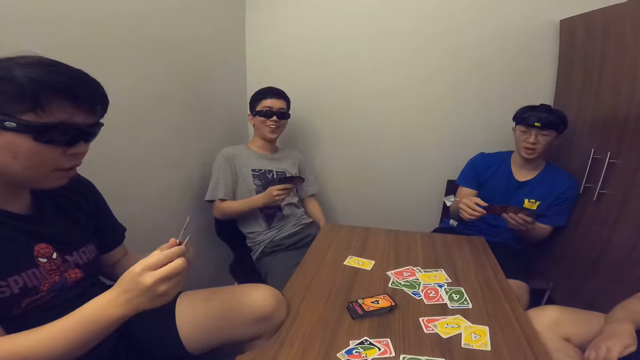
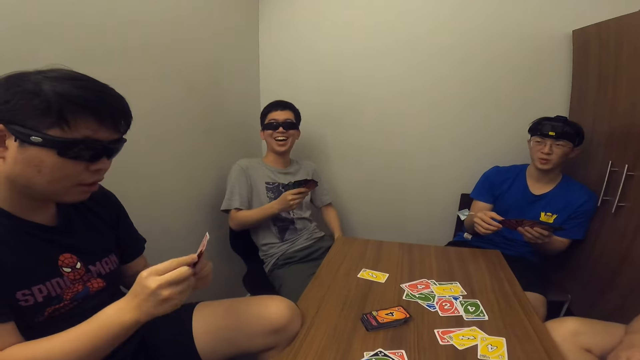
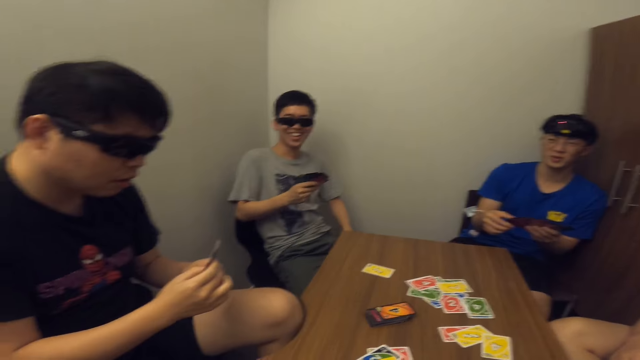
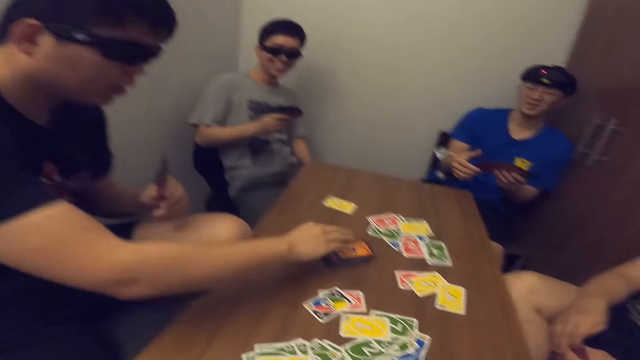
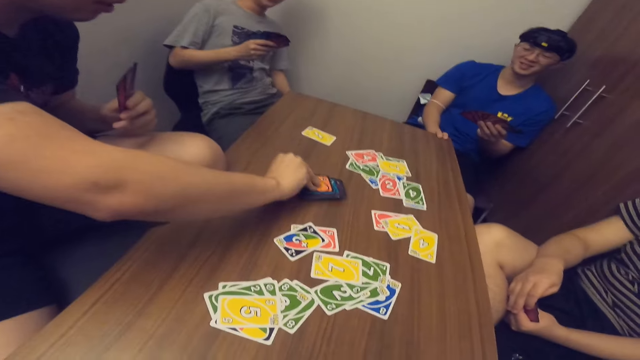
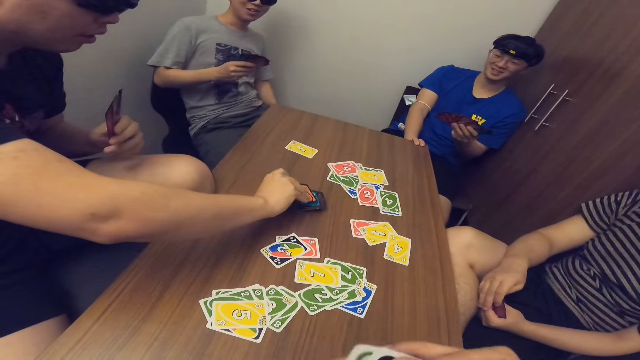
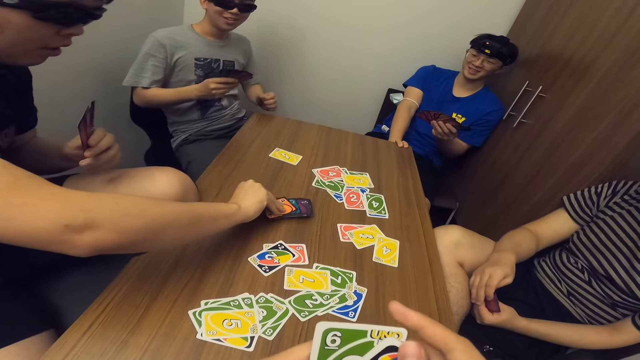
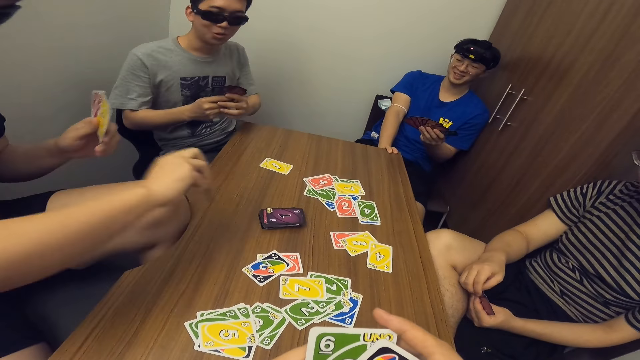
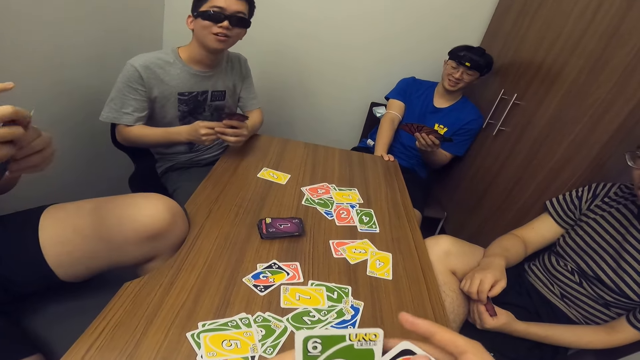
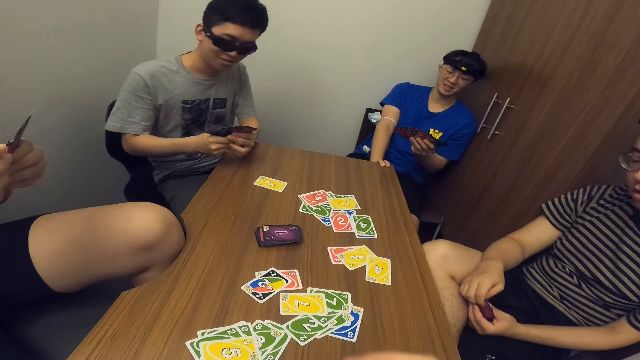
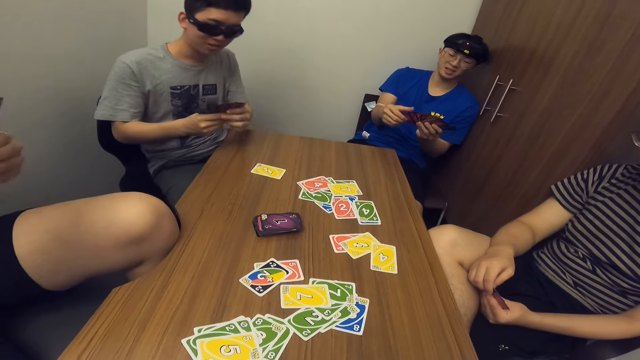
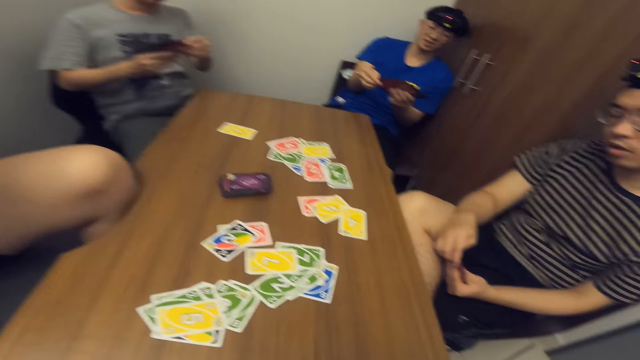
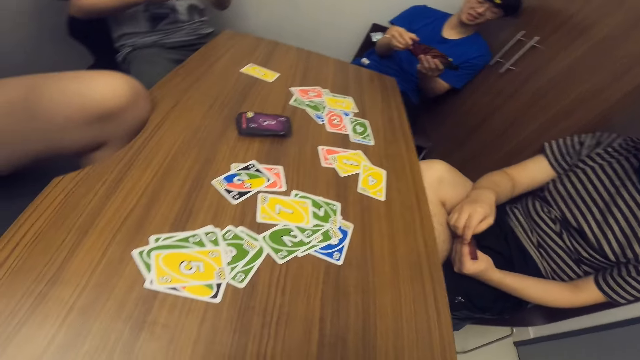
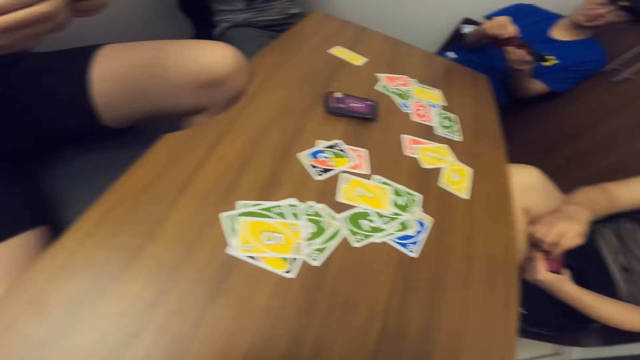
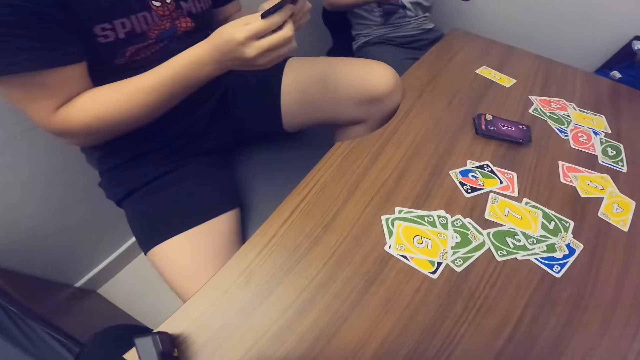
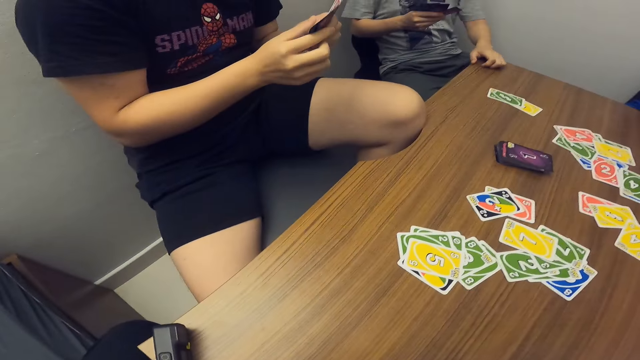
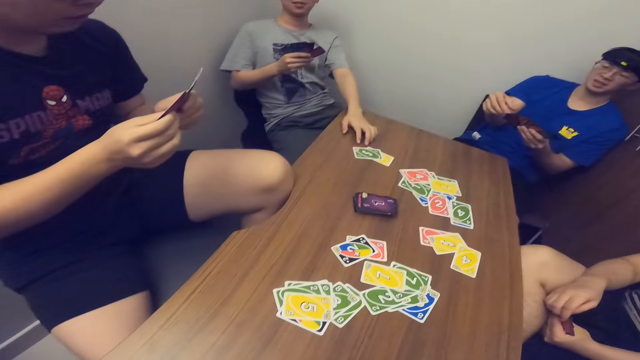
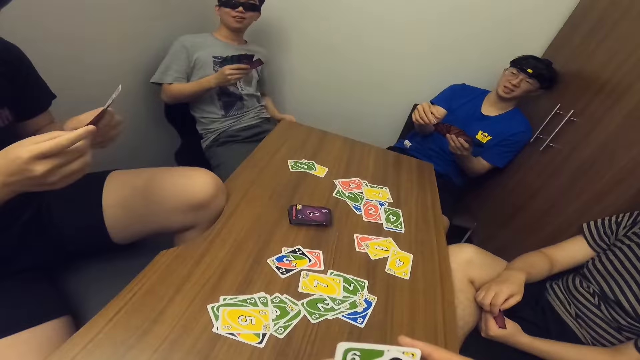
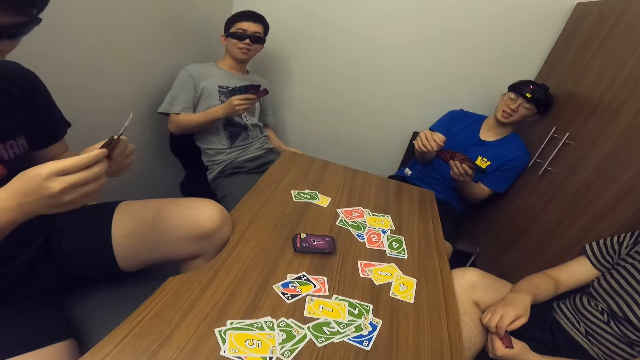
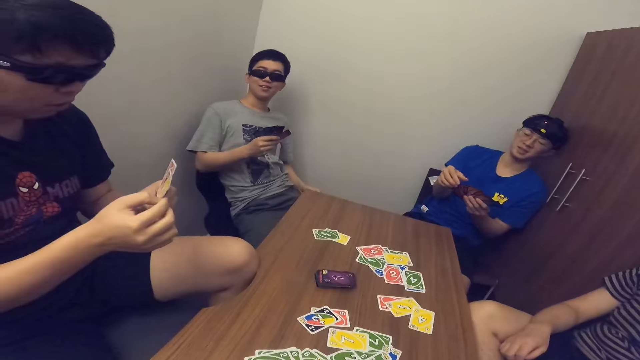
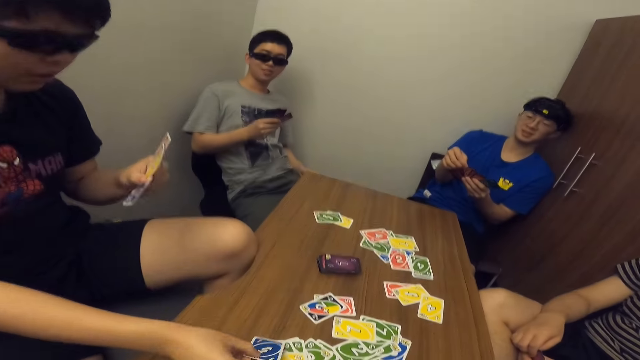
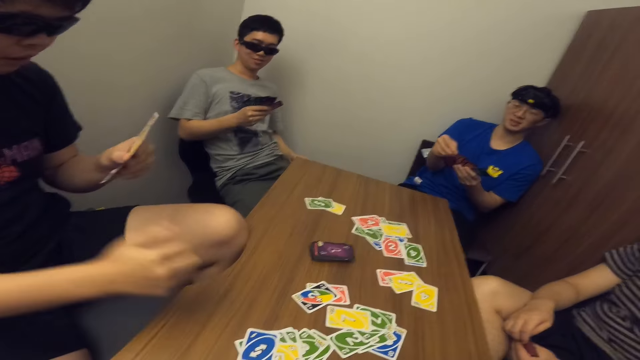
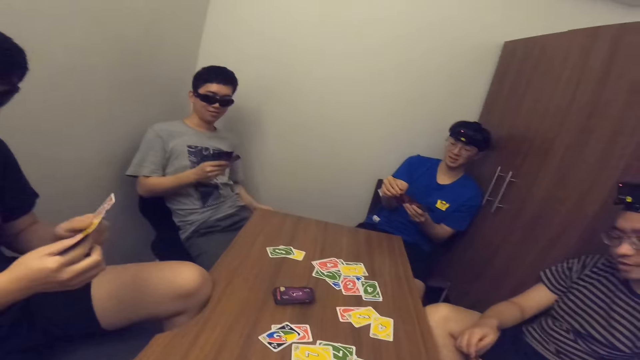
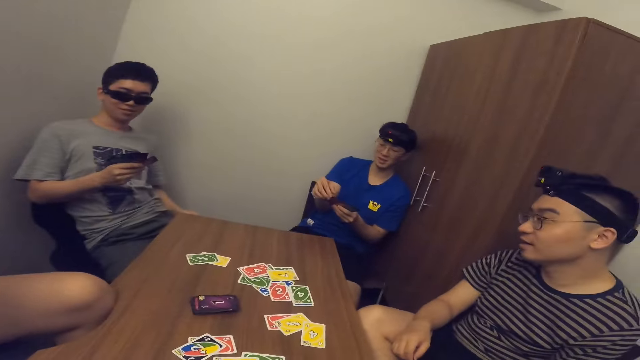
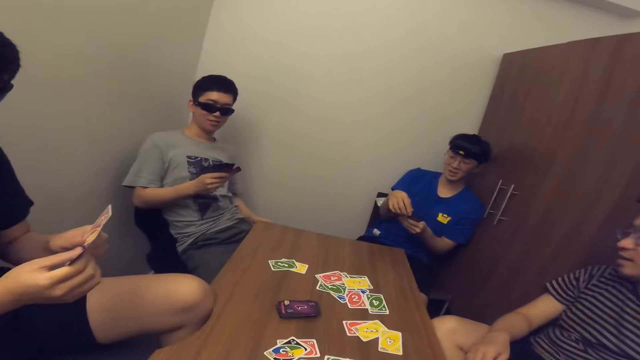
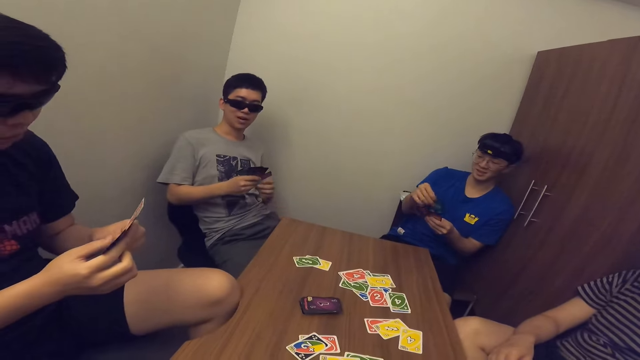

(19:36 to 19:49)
A man picks up some cards from the stack of cards on the table. Another man drops a card in his hand on the table. The first man scans through the cards in his hands and drops a card in his hand on the table.

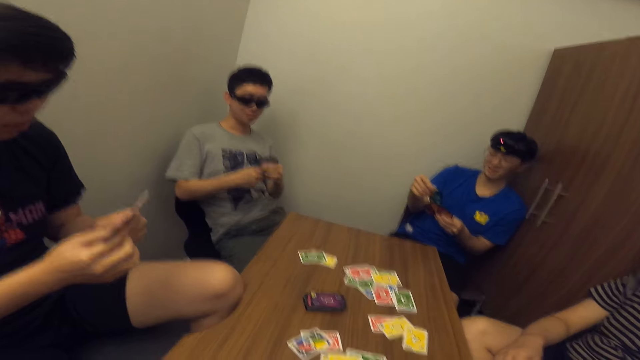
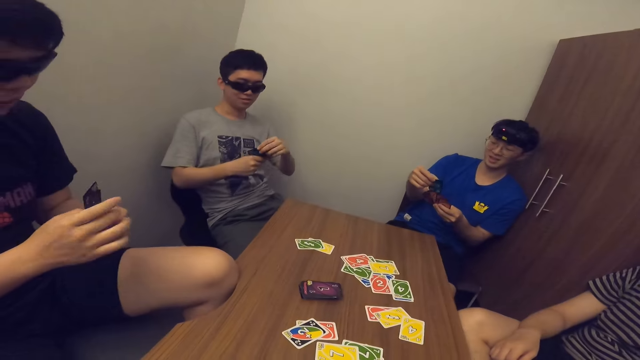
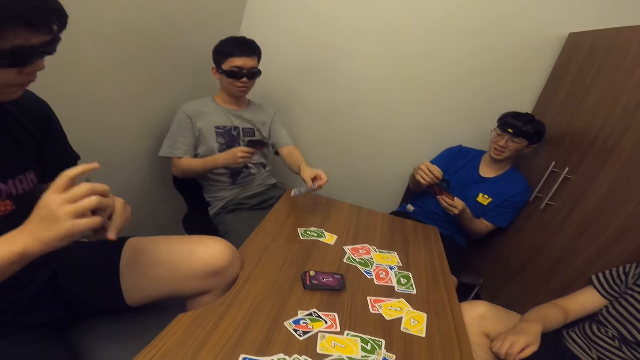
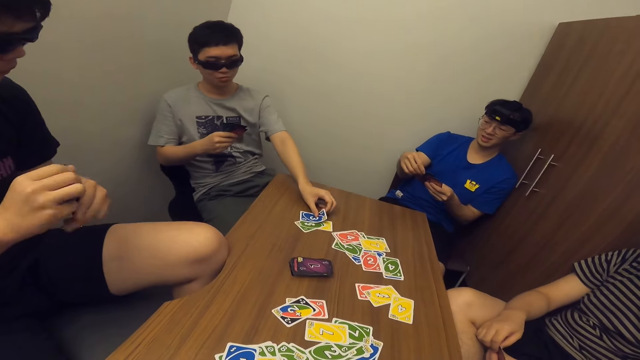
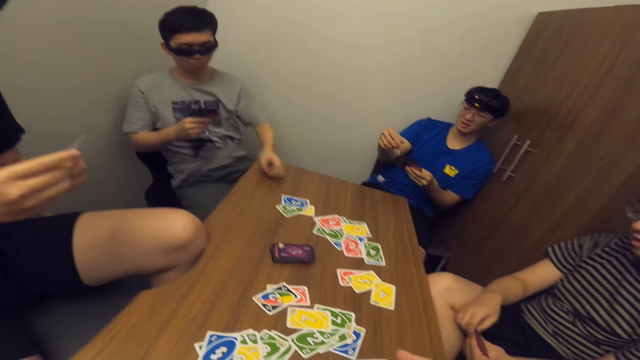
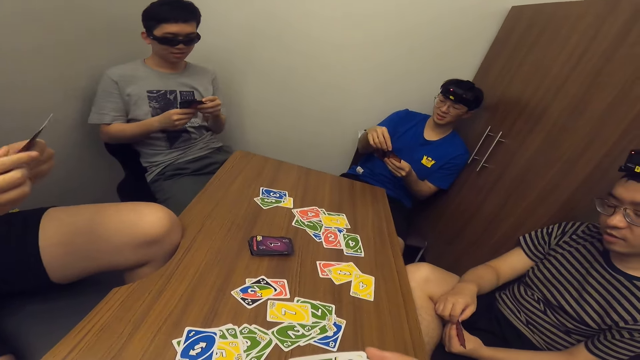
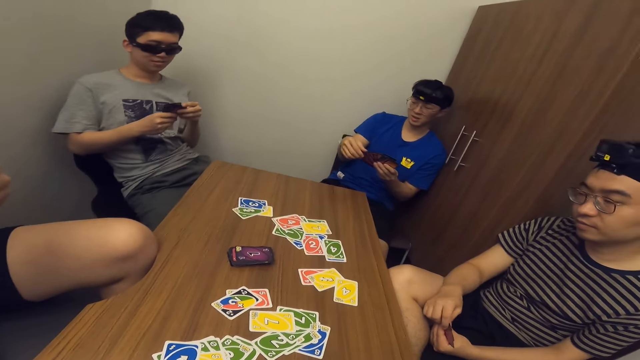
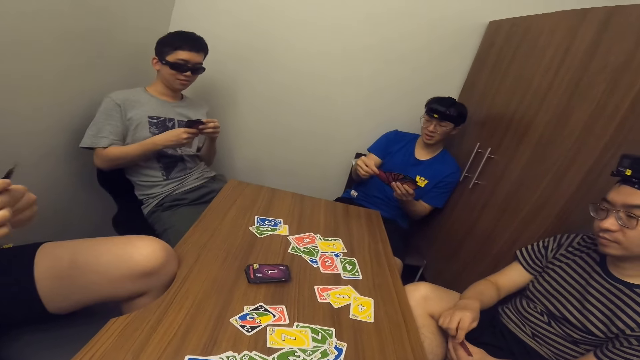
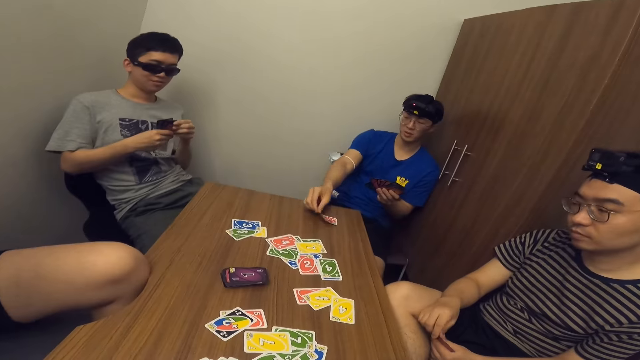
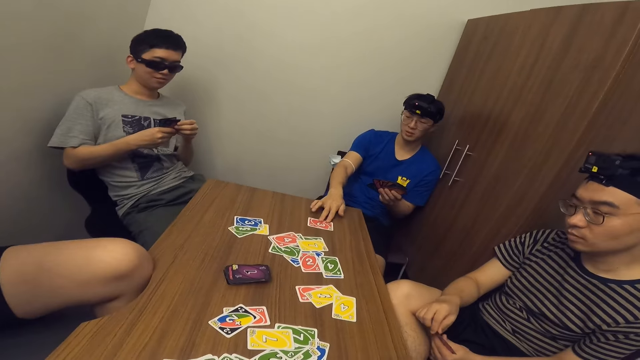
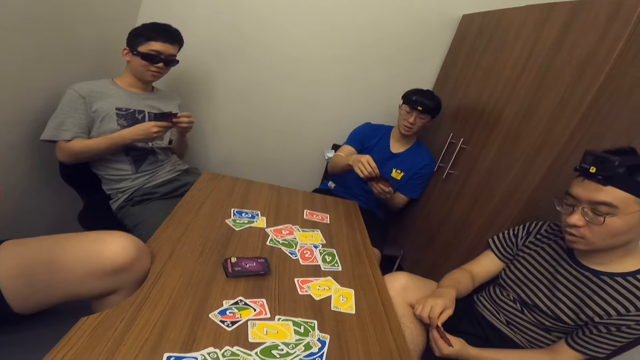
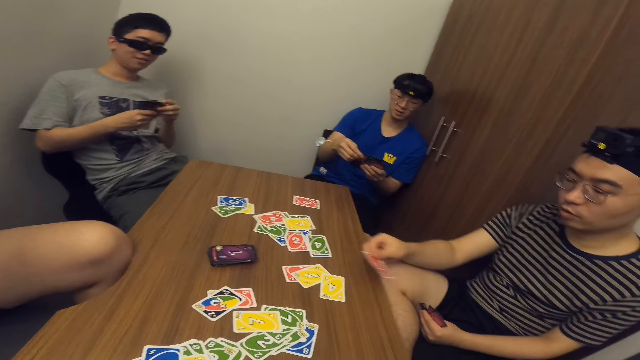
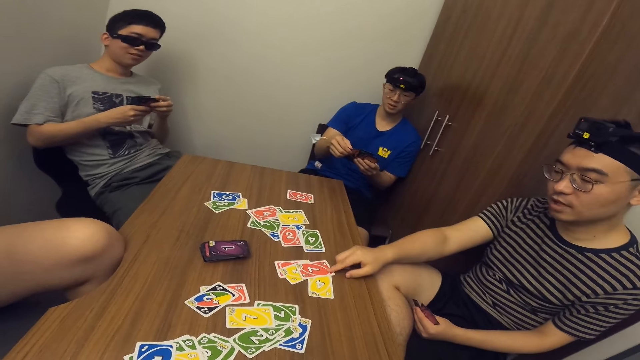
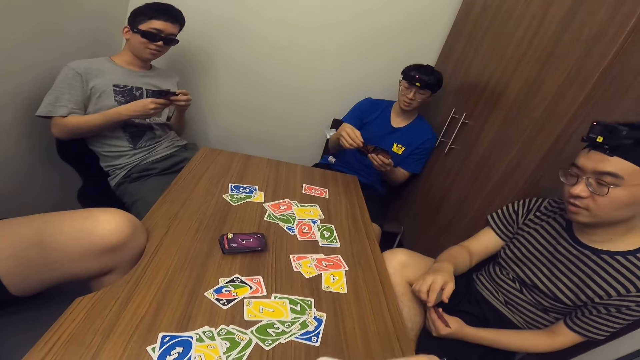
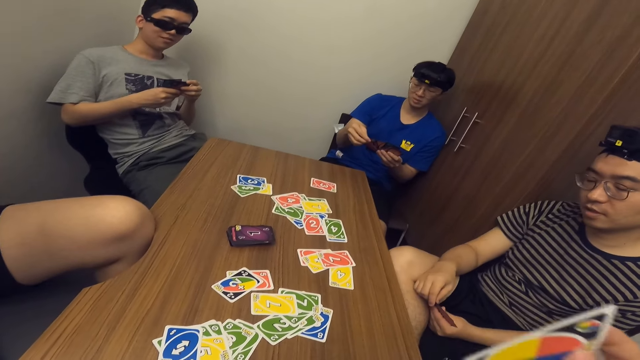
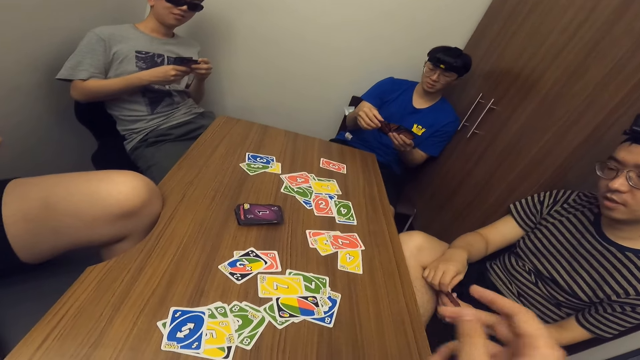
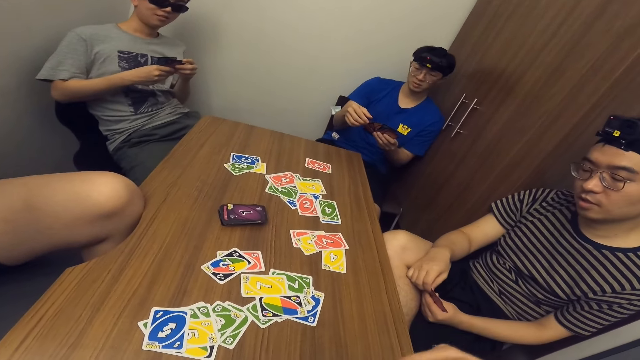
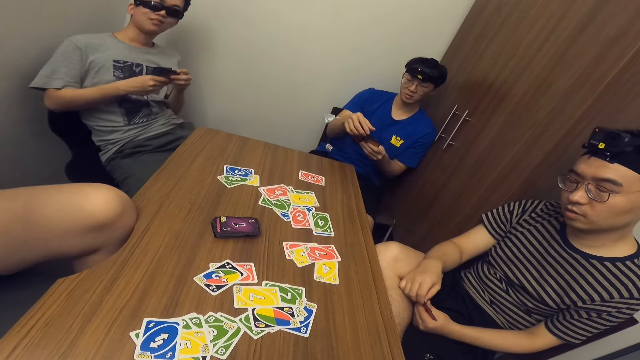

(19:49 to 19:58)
A man drops a card in his hand on the table. Another man drops a card in his hand on the table. The second man scans through the cards in his hands. A third man drops a card in his hand on the table. The camera wearer drops a card in his hand on the table.
